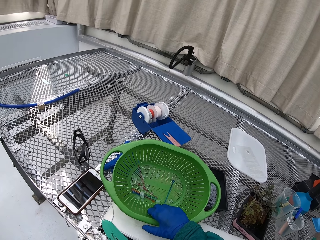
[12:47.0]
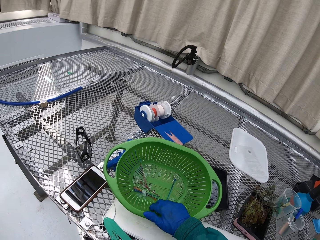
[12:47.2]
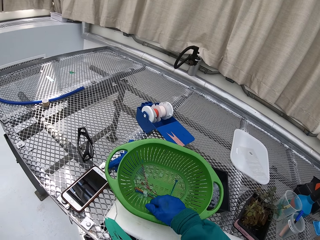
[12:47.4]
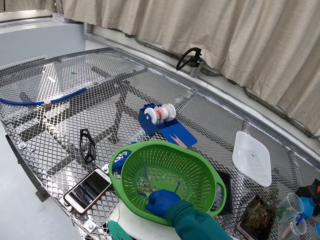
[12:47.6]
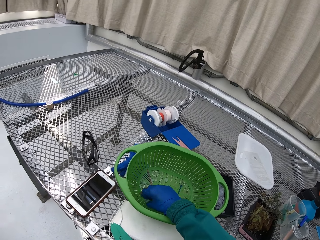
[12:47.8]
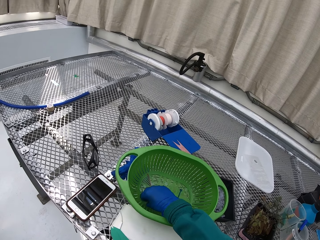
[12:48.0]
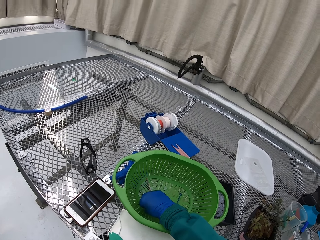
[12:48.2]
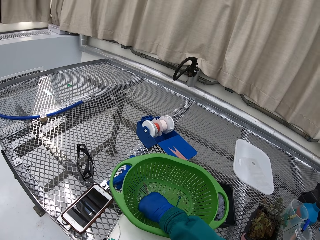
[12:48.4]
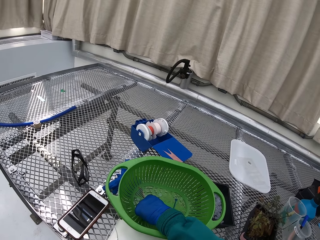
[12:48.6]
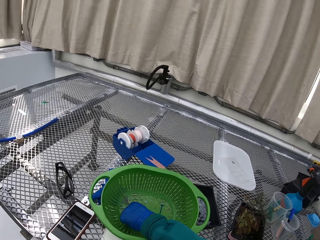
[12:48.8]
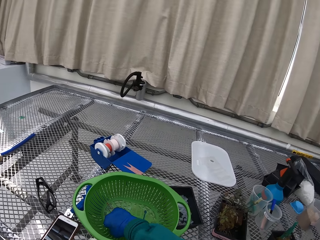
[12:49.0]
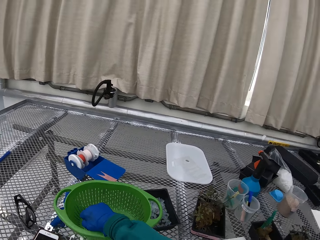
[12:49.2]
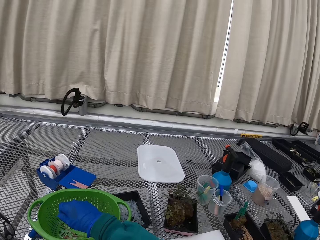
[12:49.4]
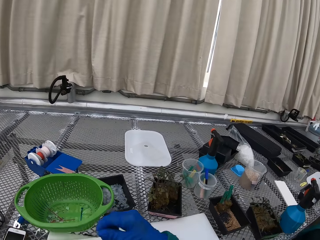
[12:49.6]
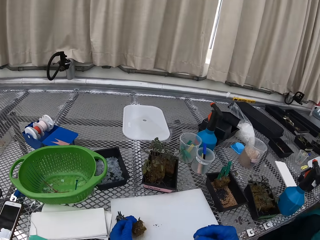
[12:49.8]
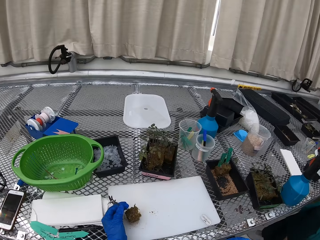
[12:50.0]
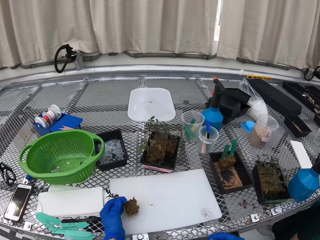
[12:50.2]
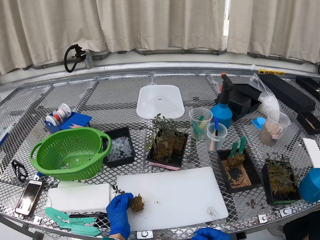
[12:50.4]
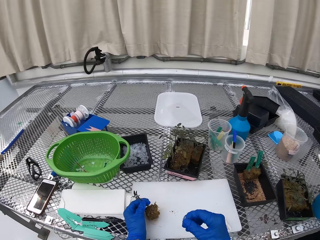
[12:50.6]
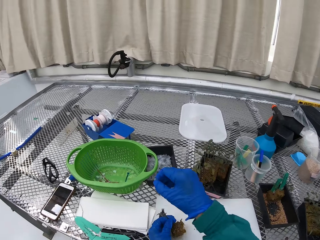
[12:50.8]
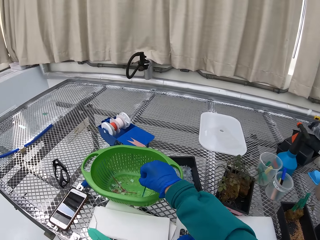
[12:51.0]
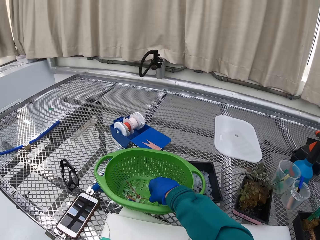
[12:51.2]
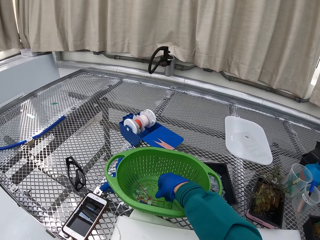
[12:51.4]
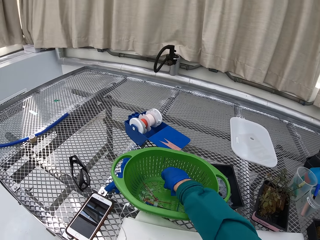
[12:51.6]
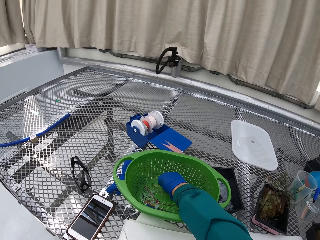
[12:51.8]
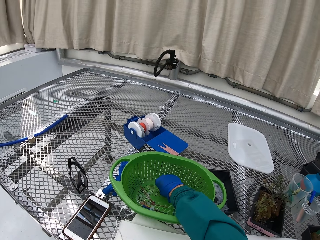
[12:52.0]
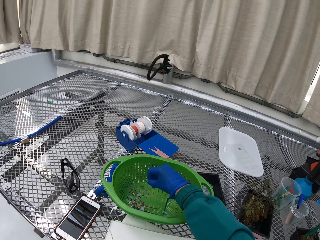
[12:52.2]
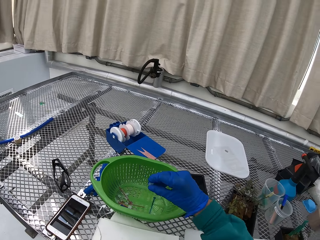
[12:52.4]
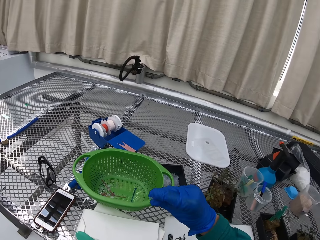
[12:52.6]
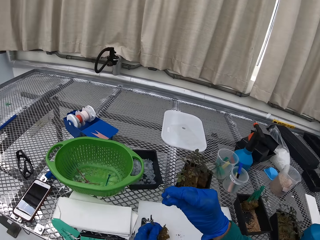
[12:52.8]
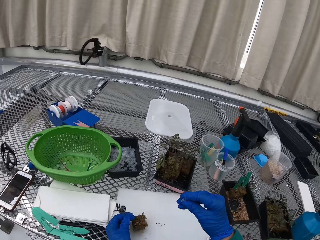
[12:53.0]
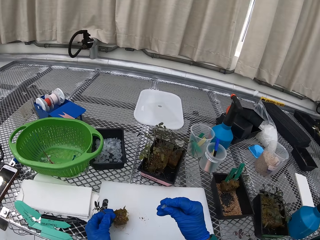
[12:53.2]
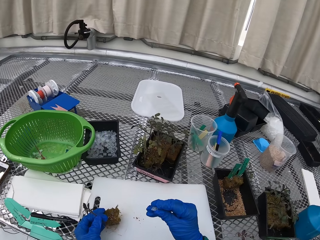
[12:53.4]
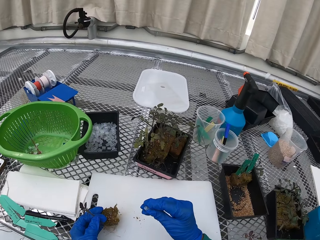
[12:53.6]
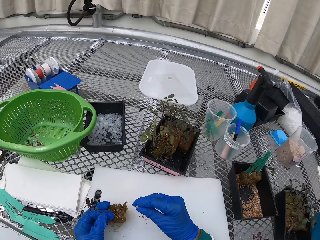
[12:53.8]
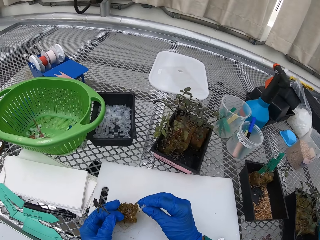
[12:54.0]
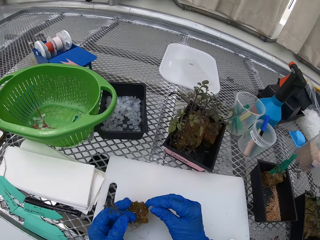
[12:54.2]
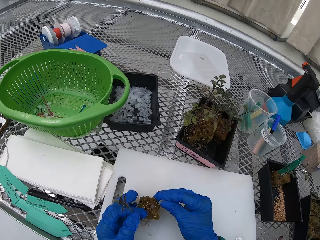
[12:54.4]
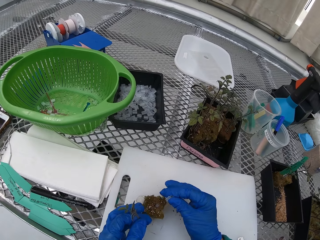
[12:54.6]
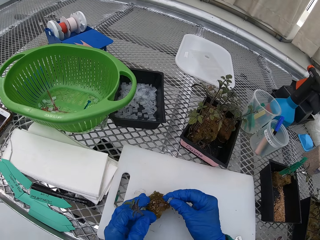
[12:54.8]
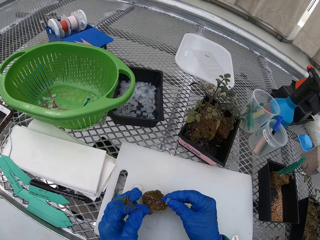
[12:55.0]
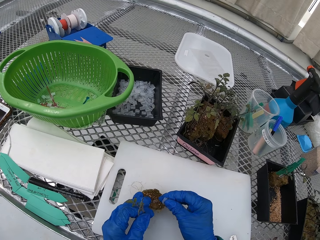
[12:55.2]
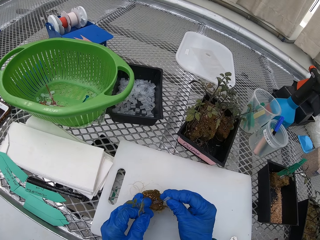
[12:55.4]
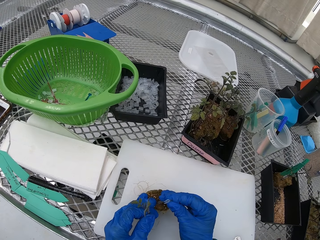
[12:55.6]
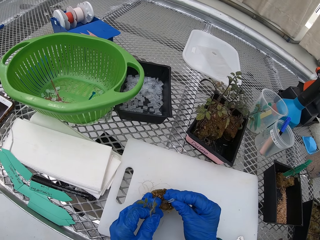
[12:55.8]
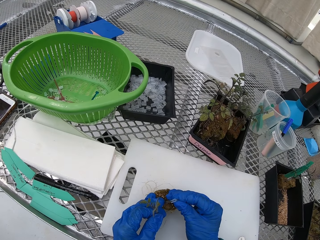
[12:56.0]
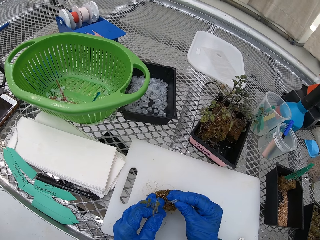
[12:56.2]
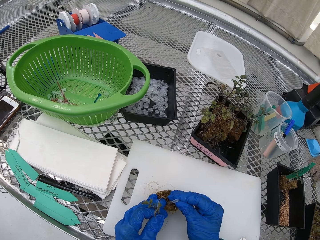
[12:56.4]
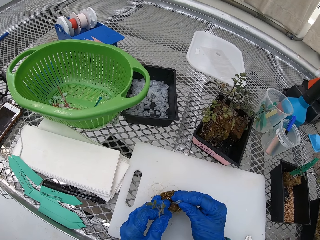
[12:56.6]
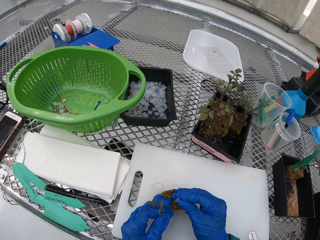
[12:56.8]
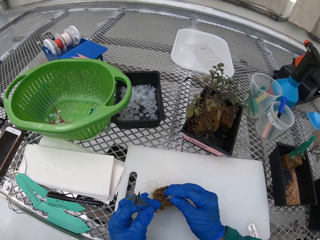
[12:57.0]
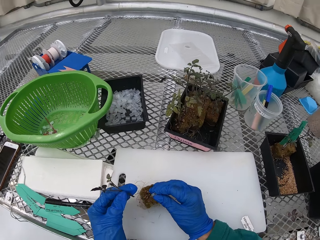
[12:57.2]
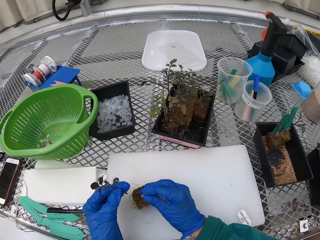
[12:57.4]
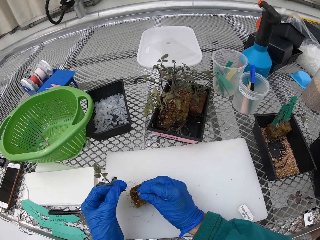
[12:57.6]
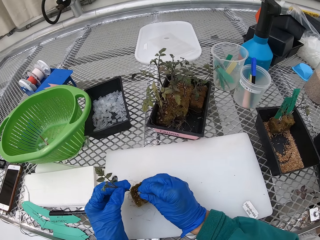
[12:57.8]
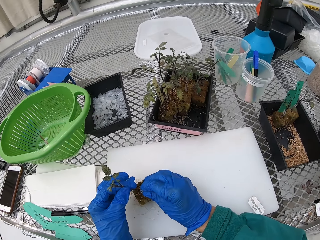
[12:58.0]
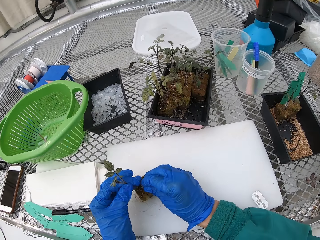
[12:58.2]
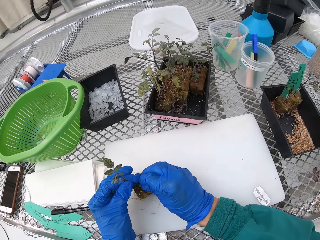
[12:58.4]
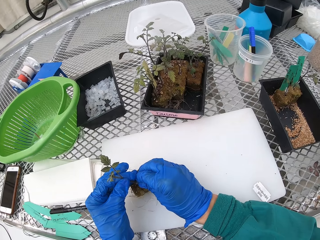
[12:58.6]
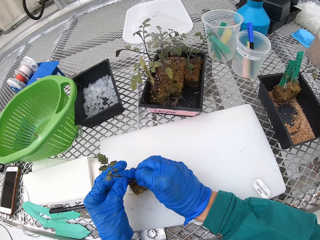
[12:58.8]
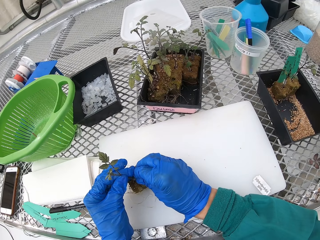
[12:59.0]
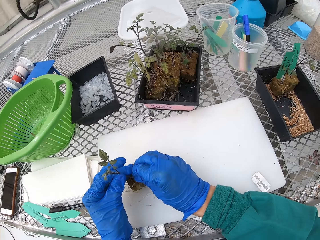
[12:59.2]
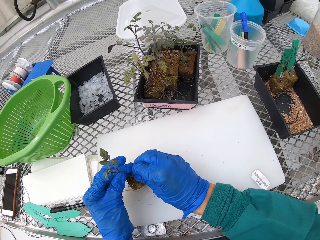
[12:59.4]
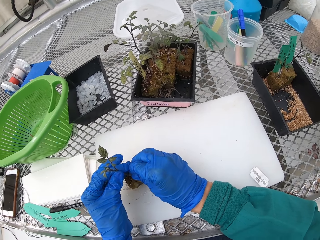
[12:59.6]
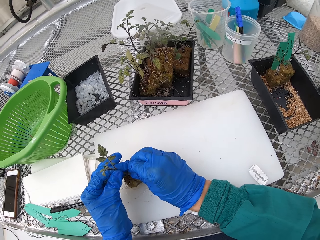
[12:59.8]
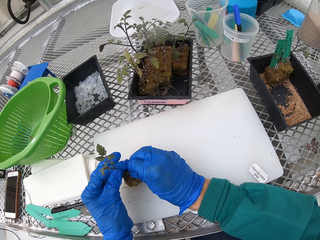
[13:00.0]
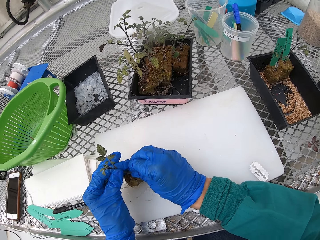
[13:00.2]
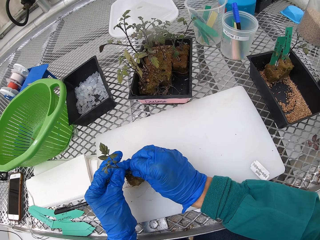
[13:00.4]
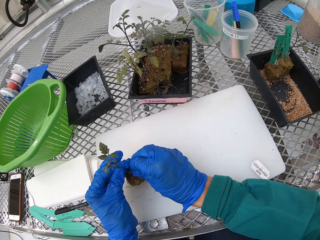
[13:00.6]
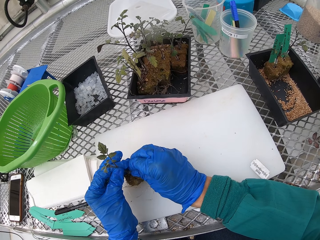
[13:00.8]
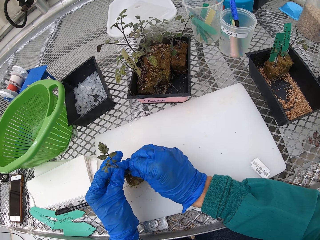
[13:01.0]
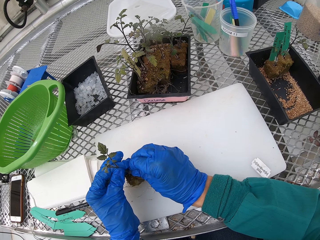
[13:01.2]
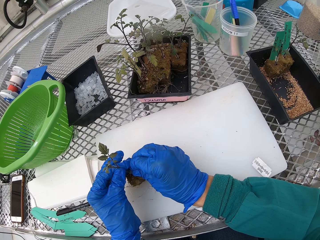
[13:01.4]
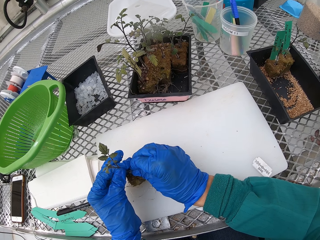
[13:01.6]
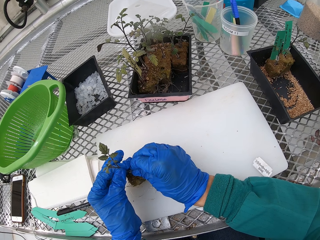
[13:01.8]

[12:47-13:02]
The camera wearer picks up a small container. They pick up the small container again. They fix the small container on the plant. They fix the plant on the small container.

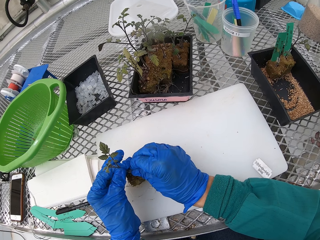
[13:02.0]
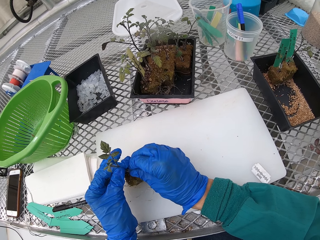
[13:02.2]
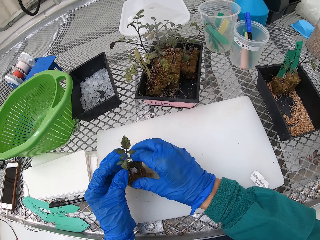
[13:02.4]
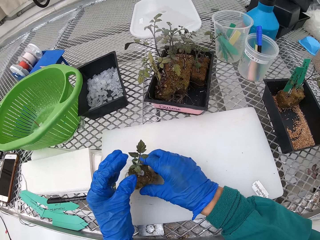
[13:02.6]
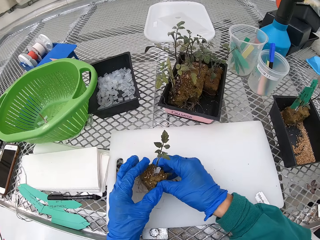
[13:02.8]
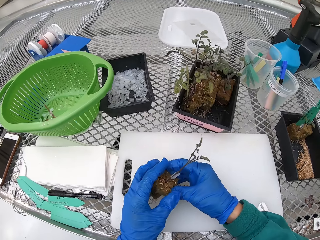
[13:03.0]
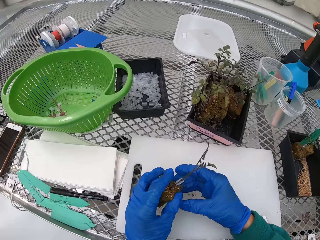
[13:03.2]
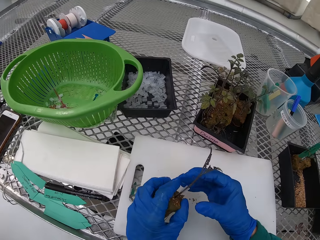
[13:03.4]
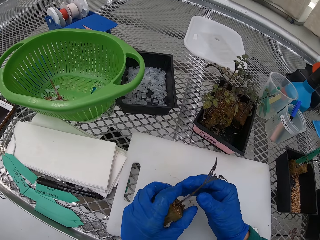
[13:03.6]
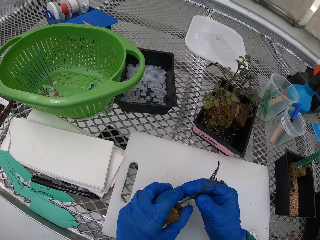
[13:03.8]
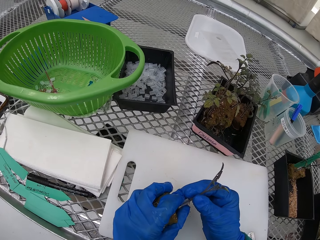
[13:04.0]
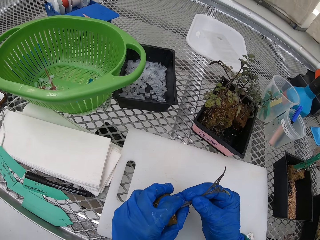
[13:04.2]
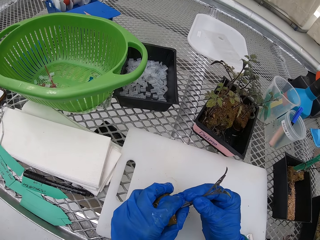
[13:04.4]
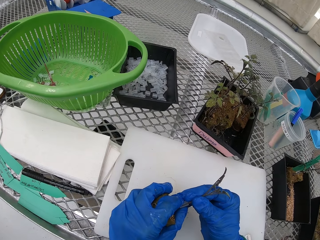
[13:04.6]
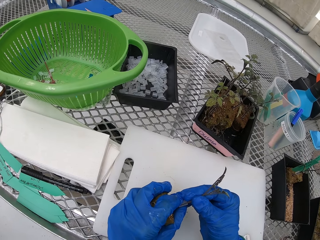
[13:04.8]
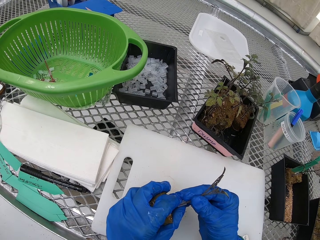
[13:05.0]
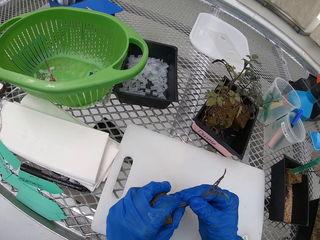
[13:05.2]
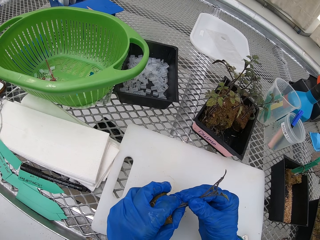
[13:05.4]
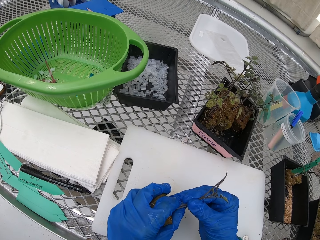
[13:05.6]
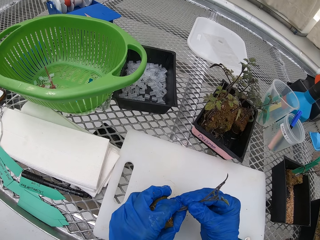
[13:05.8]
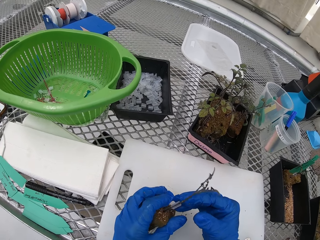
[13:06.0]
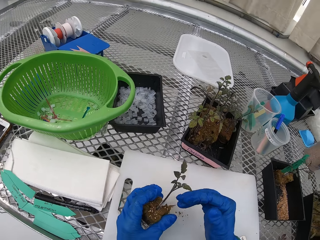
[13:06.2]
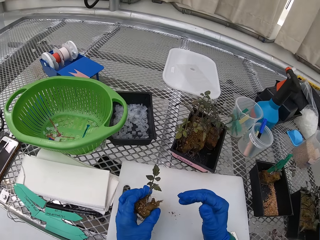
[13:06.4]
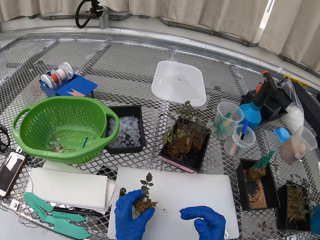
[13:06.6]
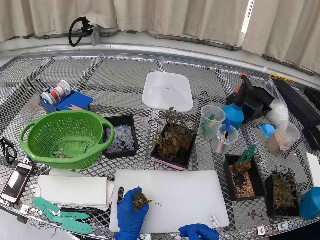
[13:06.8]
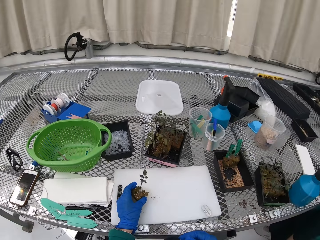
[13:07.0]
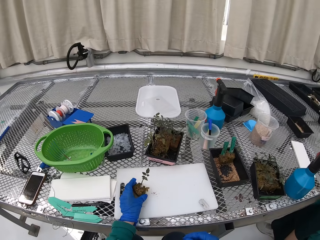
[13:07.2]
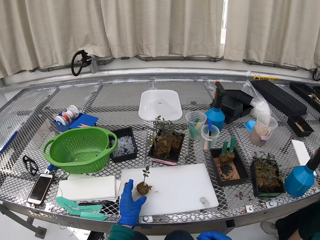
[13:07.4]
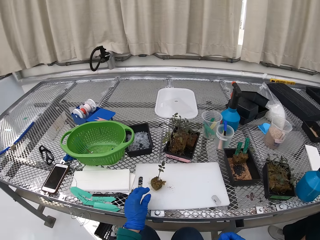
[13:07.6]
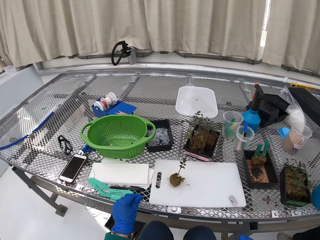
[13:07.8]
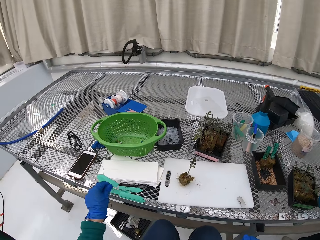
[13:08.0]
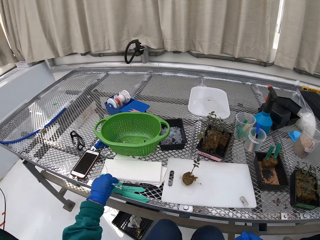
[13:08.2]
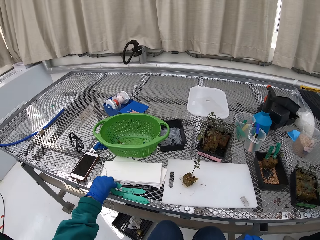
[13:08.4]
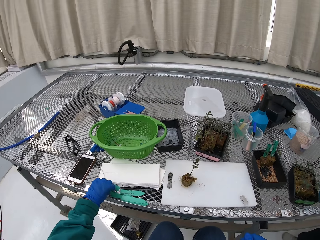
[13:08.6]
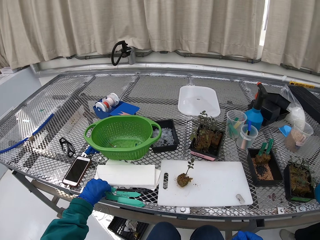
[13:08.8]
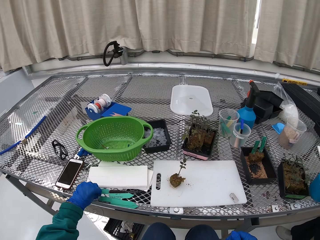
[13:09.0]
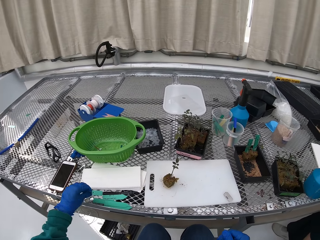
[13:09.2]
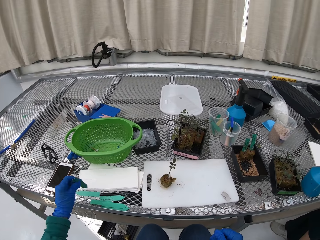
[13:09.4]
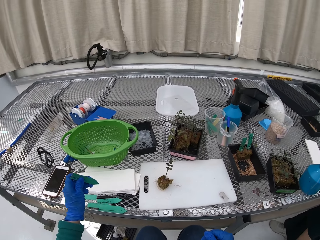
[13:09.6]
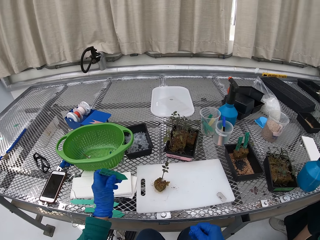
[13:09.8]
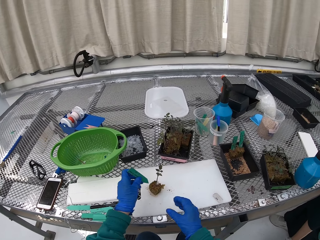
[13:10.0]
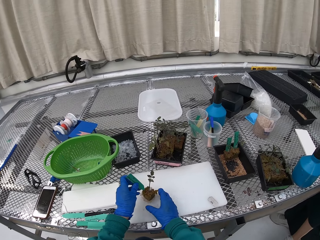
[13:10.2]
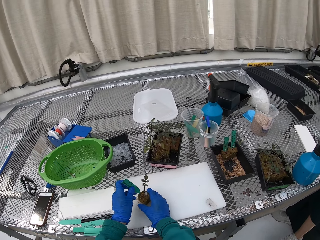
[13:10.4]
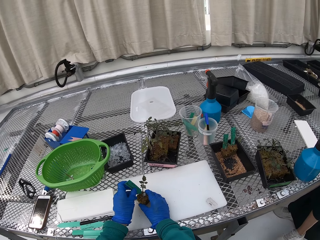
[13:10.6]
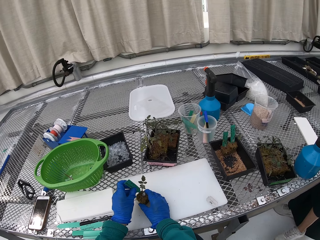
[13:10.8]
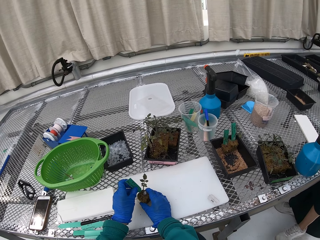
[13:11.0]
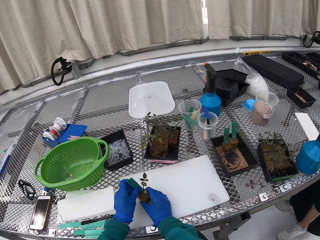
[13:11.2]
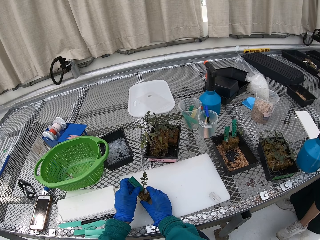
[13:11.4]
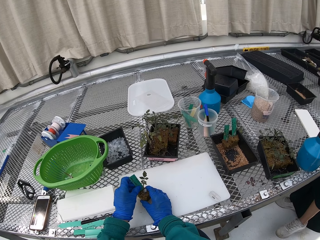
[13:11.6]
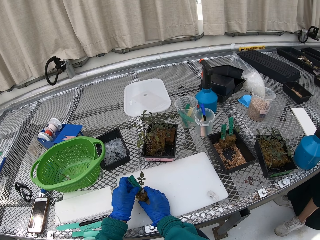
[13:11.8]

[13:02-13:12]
The camera wearer picks up the label. They put the label on the plant.
